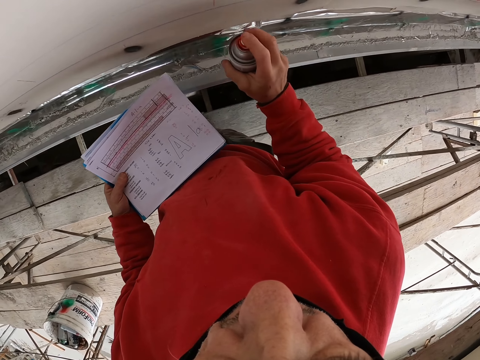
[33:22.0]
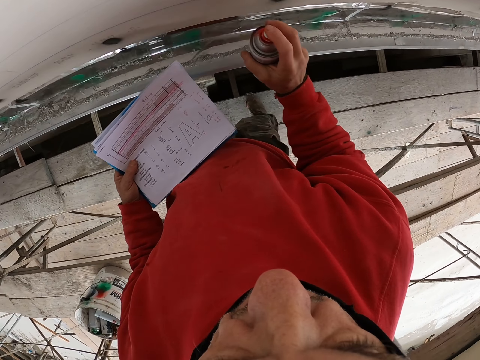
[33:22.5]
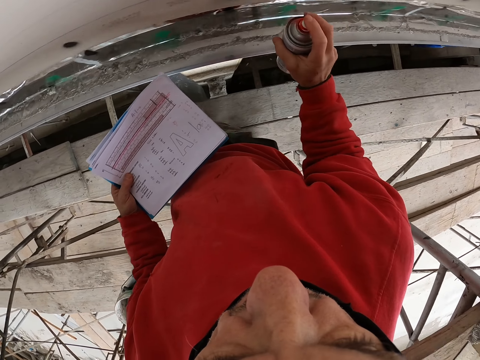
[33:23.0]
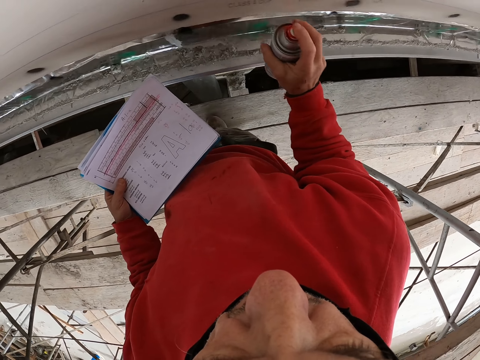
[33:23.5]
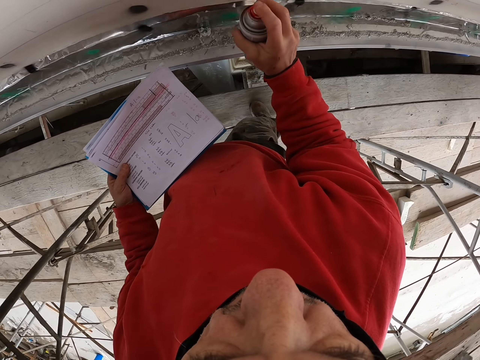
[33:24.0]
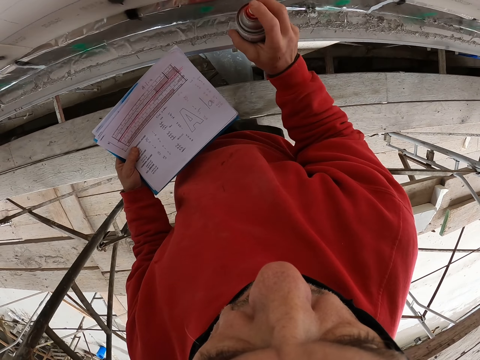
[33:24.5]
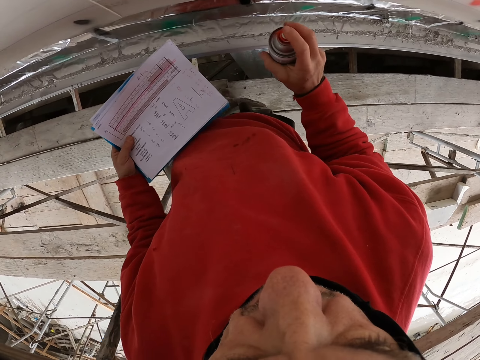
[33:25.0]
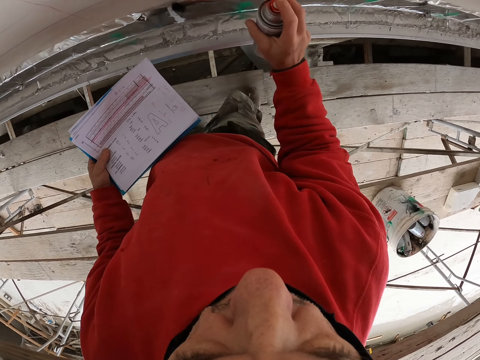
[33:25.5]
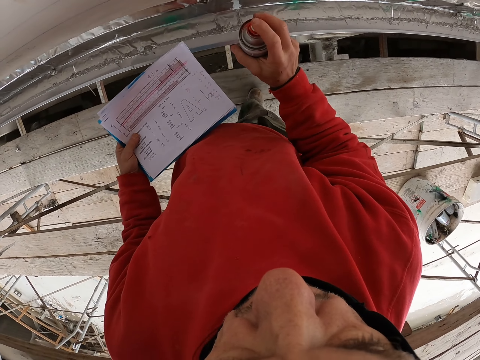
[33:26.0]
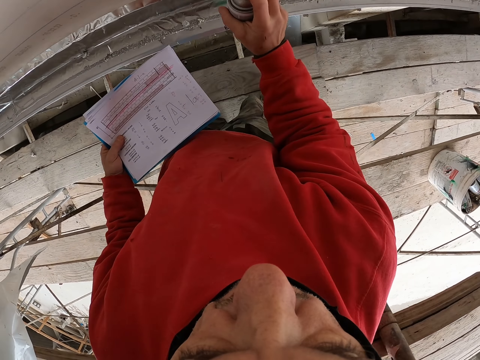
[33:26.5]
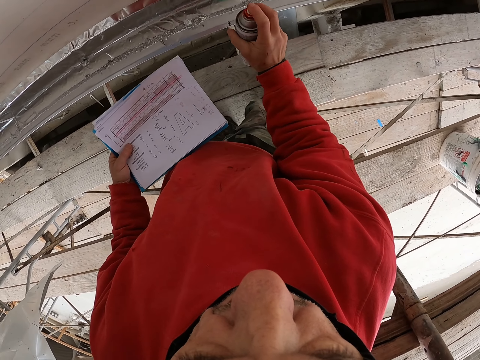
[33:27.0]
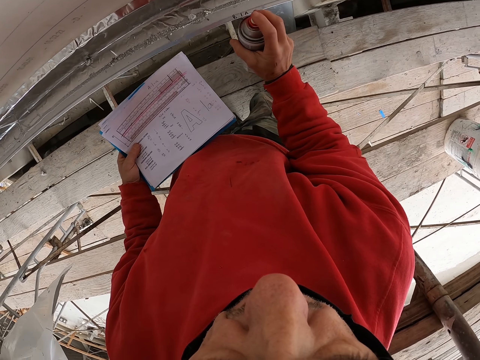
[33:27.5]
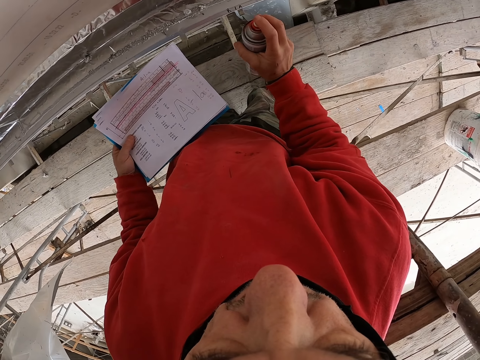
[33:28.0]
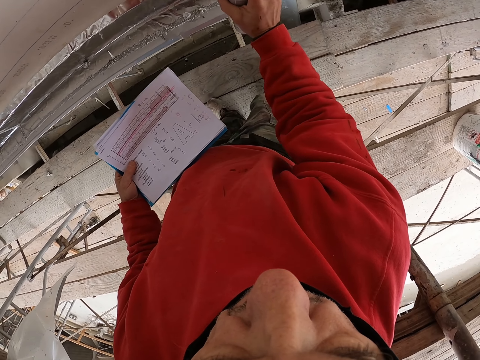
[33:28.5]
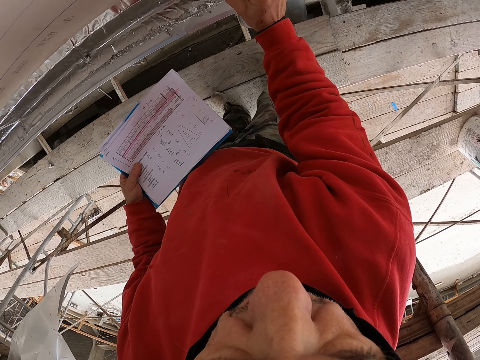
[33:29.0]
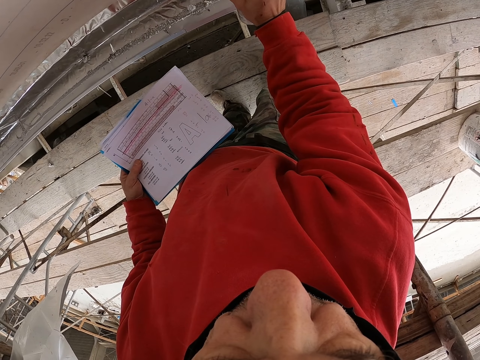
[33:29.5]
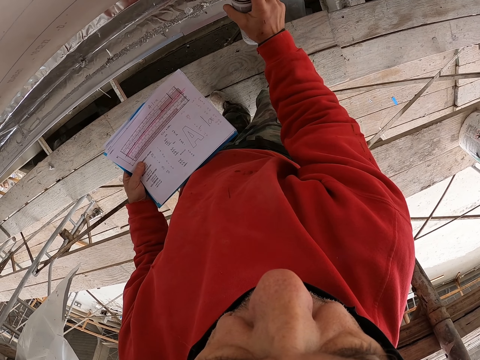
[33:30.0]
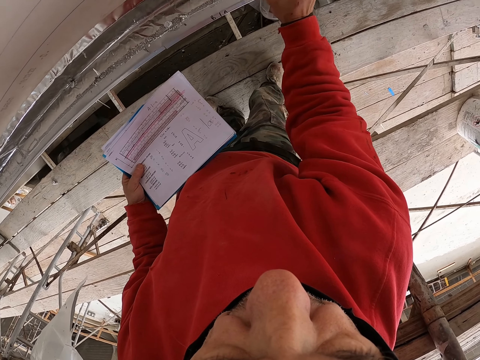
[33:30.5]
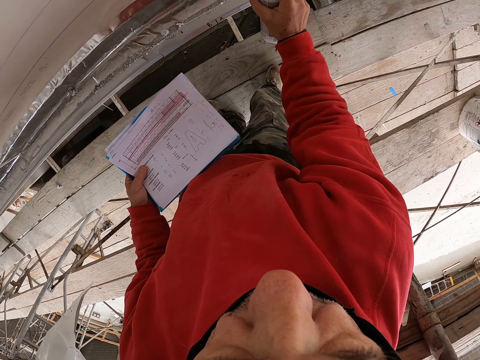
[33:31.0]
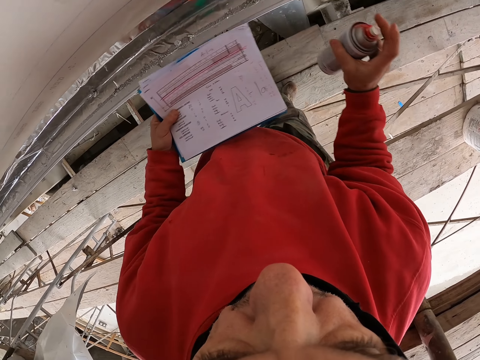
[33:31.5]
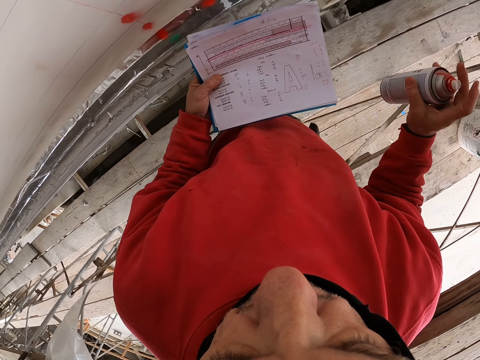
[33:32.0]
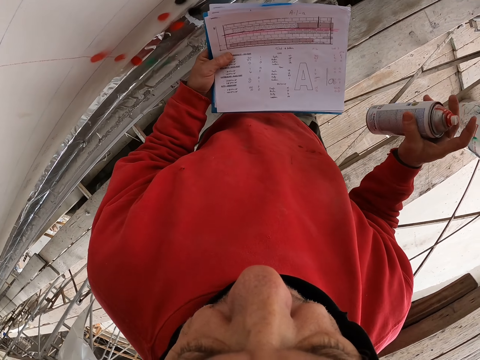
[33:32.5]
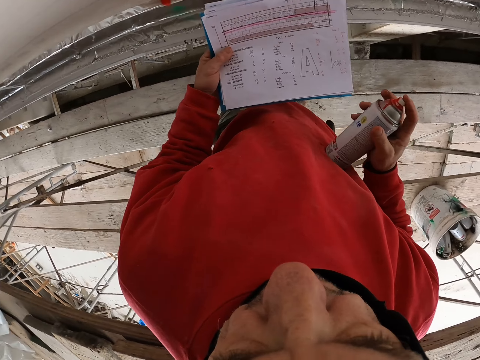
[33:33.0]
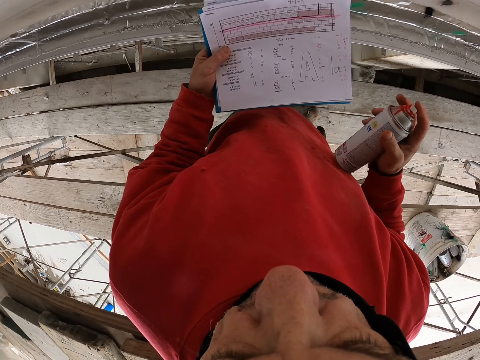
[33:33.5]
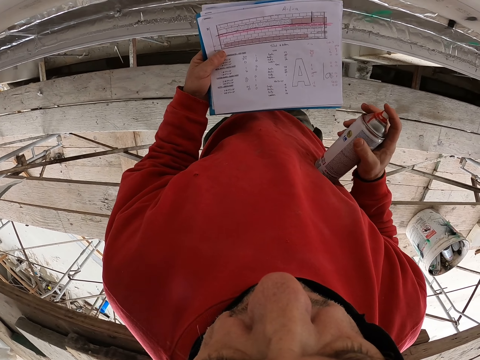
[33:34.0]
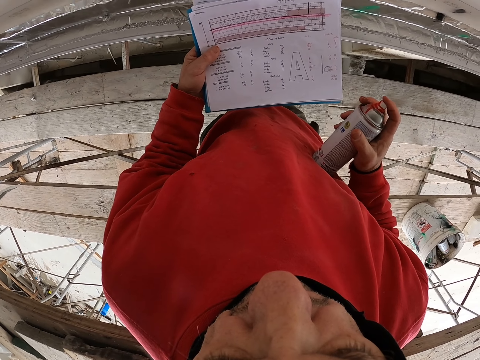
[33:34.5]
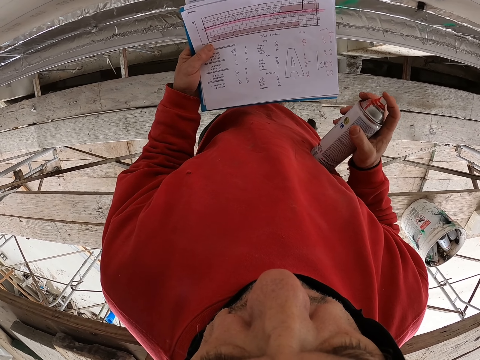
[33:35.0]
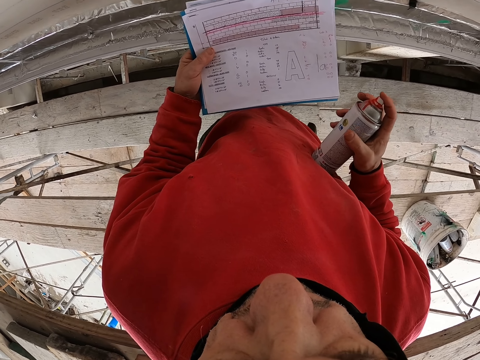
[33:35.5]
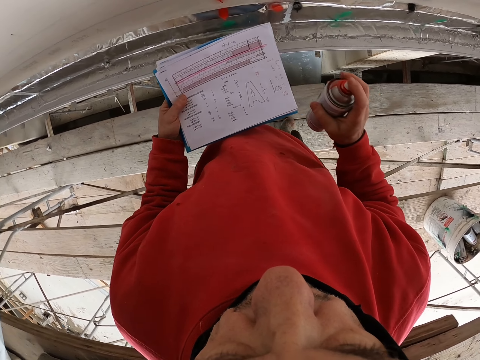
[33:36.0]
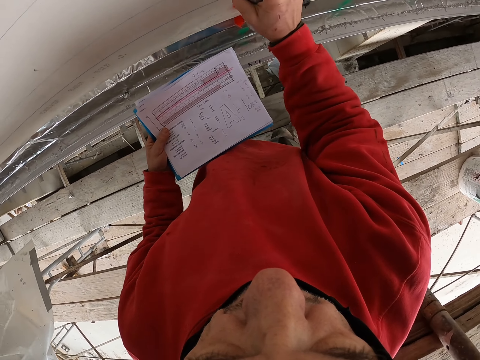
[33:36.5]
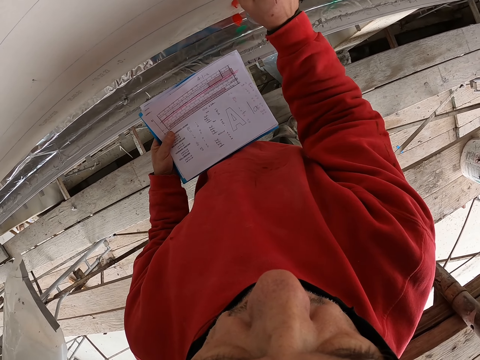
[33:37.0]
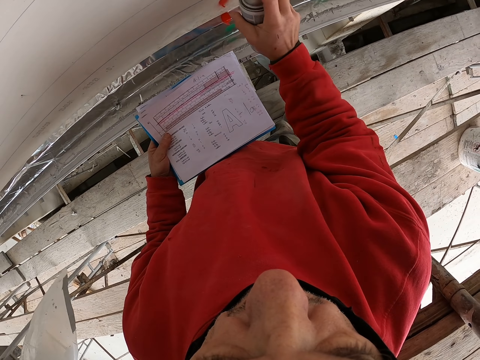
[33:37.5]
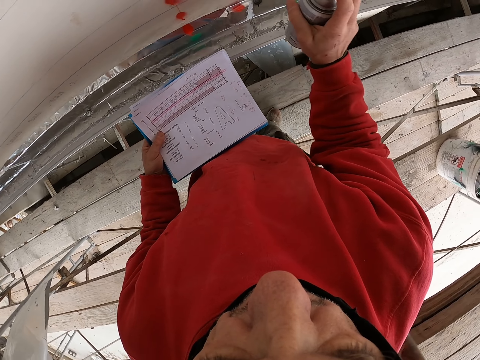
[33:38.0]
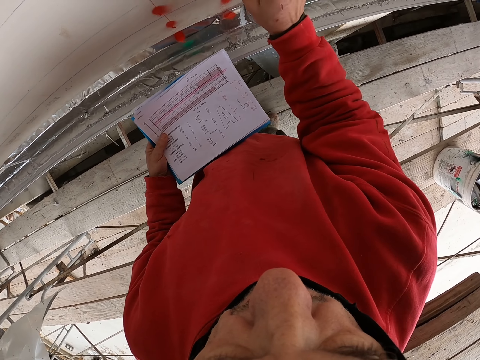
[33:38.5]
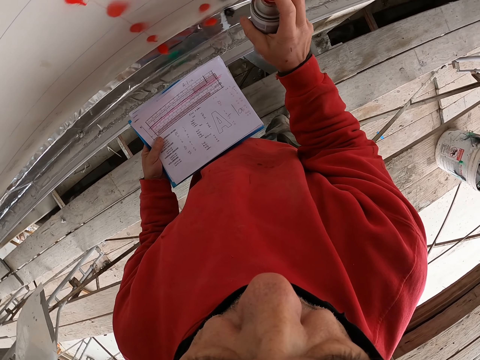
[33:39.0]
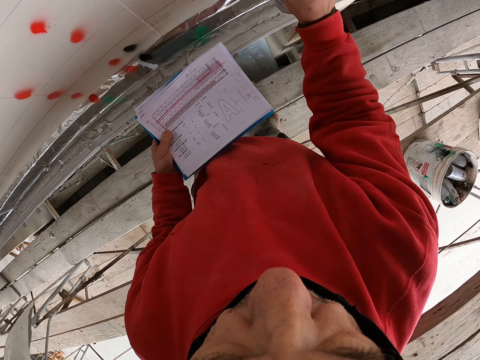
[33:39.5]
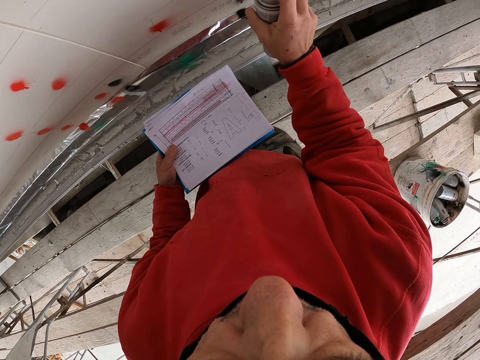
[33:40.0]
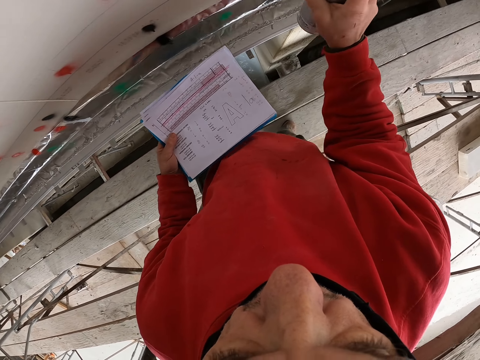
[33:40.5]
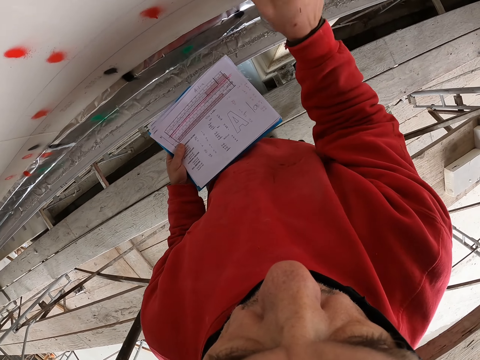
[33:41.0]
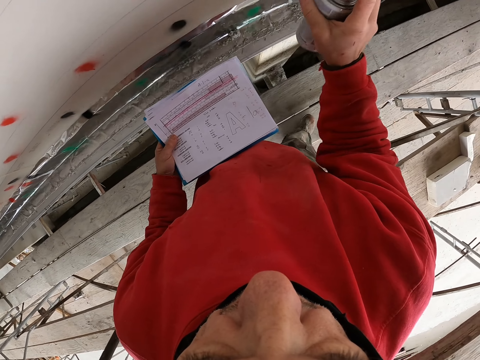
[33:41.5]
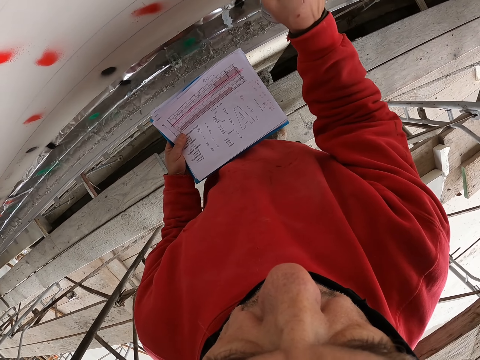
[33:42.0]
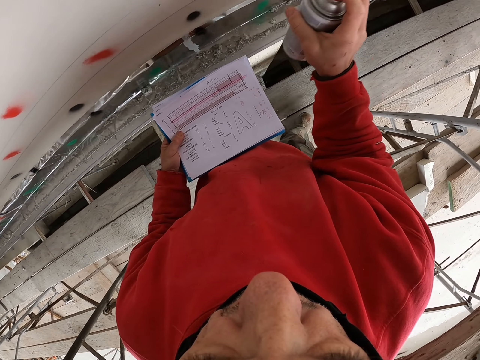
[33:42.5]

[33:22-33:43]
The camera wearer stops spraying the wall. They look at the piece of paper. They spray the wall.

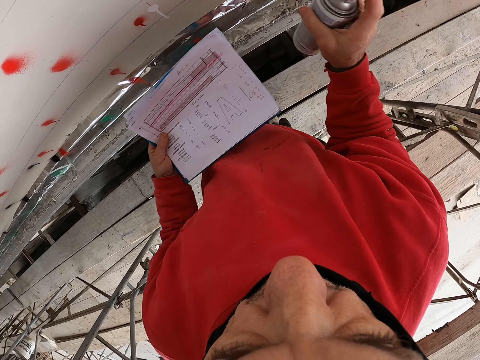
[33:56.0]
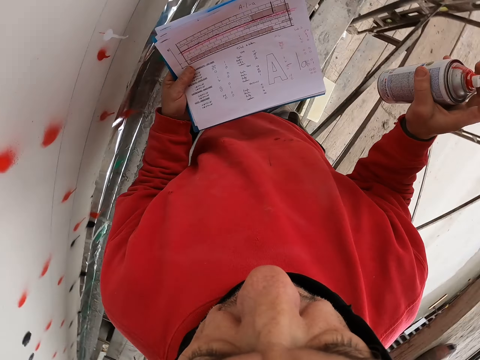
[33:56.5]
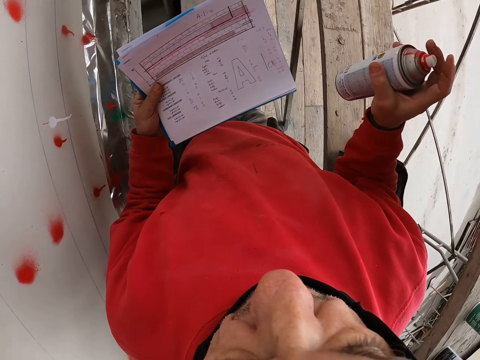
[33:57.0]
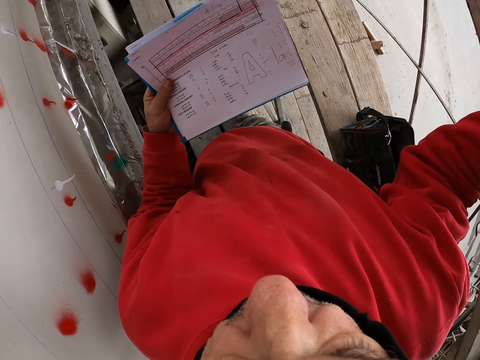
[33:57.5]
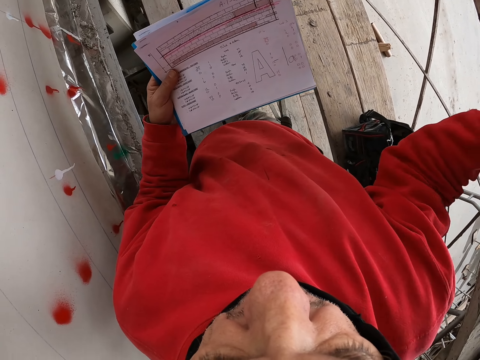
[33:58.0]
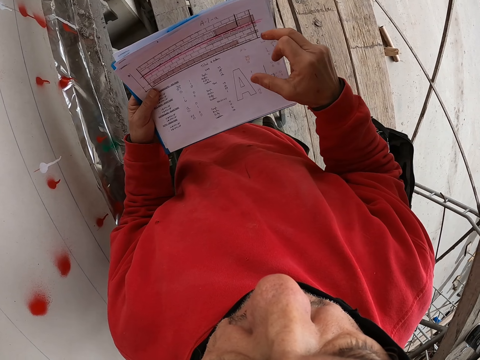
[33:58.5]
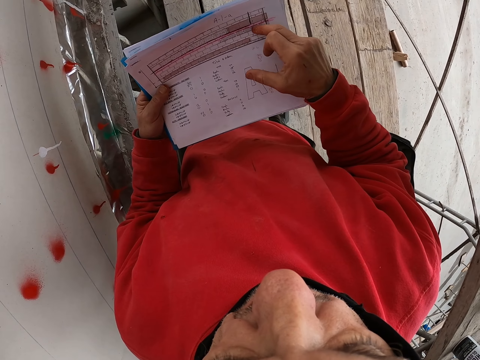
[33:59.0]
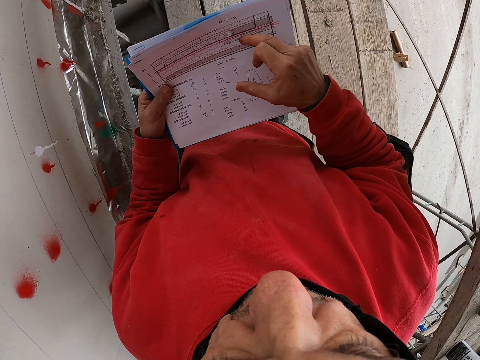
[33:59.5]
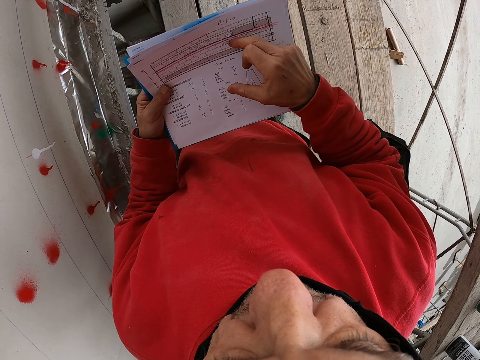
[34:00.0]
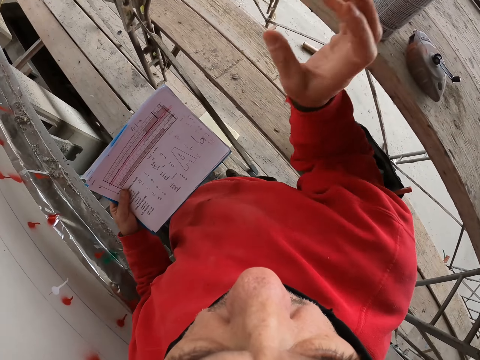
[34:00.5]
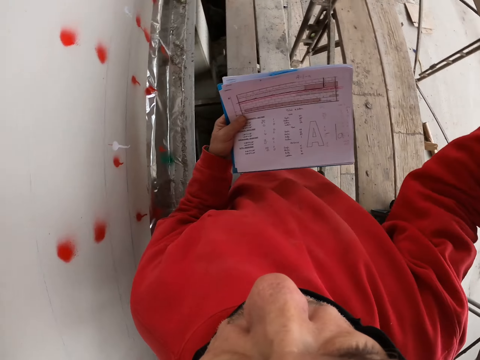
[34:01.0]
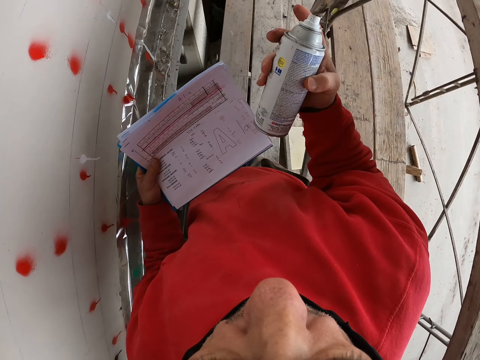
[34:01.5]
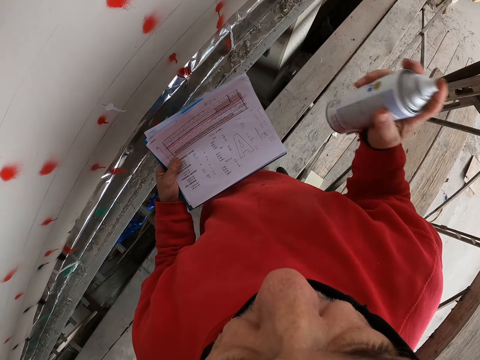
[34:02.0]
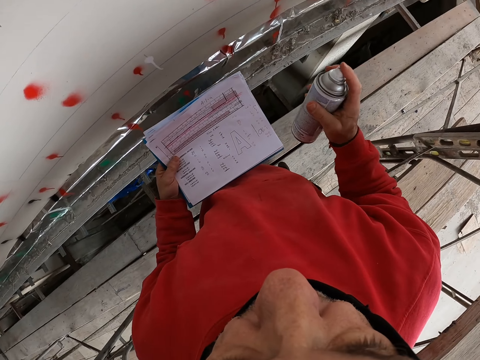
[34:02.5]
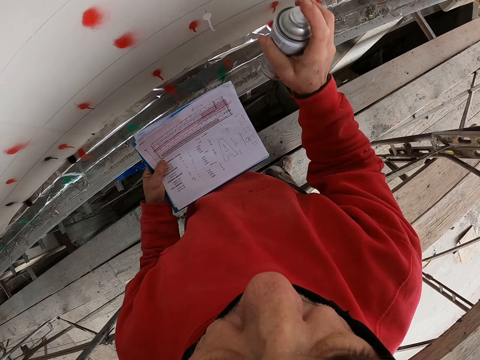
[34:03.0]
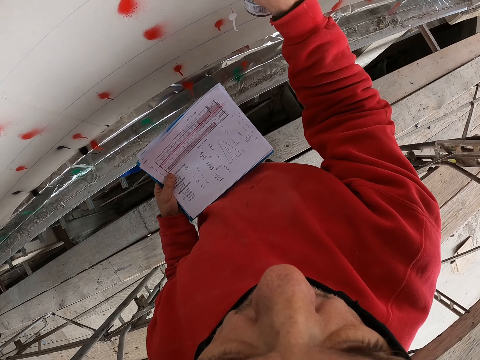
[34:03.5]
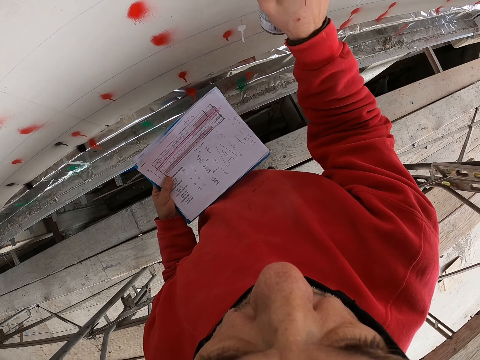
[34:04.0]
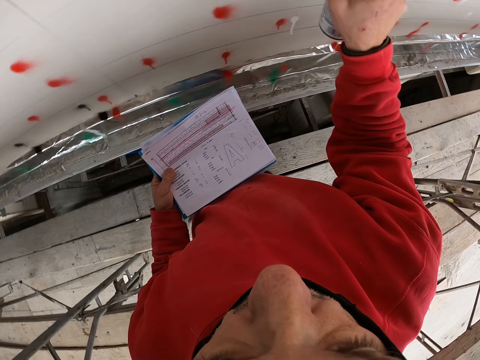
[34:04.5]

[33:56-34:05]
The camera wearer puts the paint spray on the upper shelf. They look at the piece of paper. They pick up another spray paint from the upper shelf. They shake the spray paint back and forth. They spray the wall.
